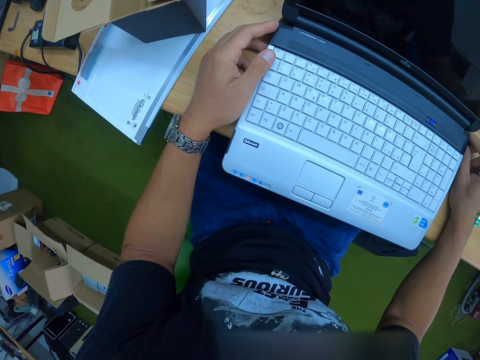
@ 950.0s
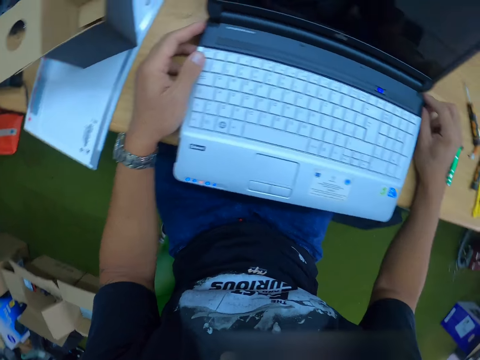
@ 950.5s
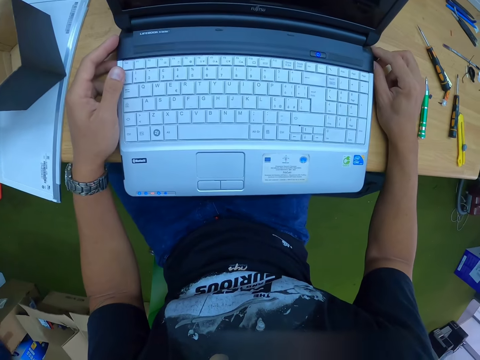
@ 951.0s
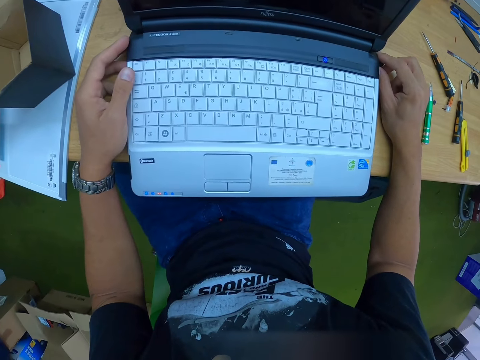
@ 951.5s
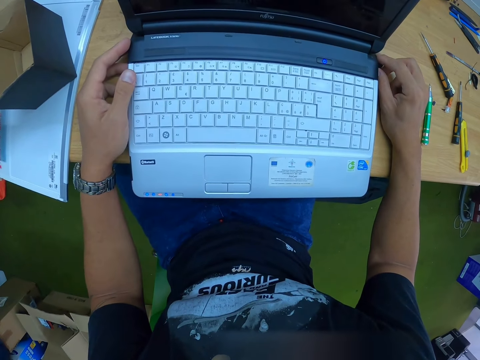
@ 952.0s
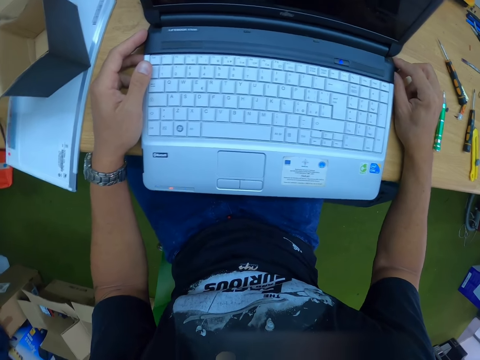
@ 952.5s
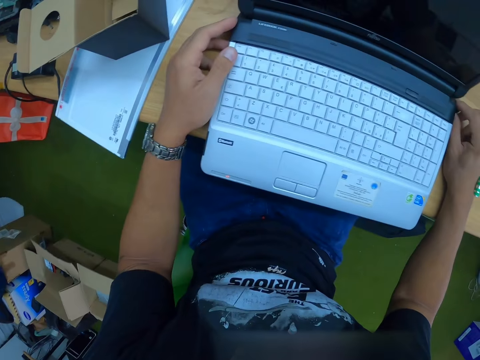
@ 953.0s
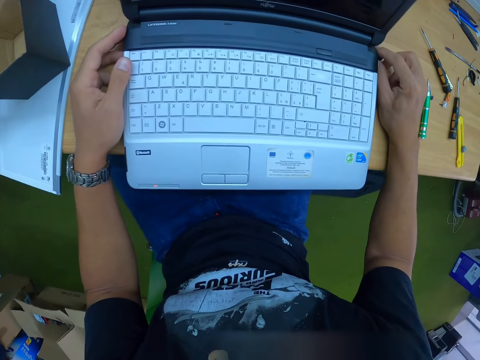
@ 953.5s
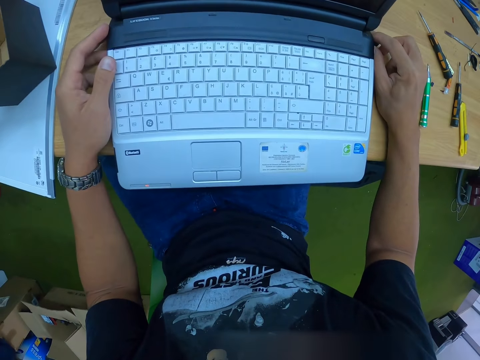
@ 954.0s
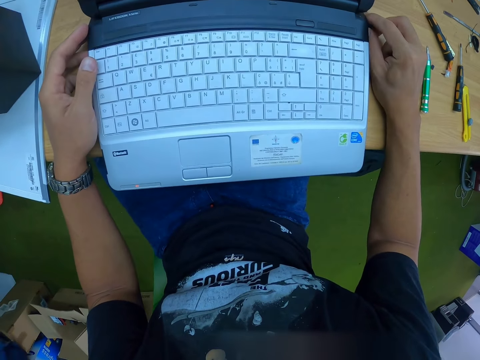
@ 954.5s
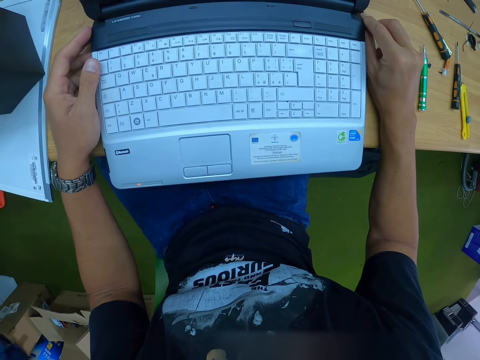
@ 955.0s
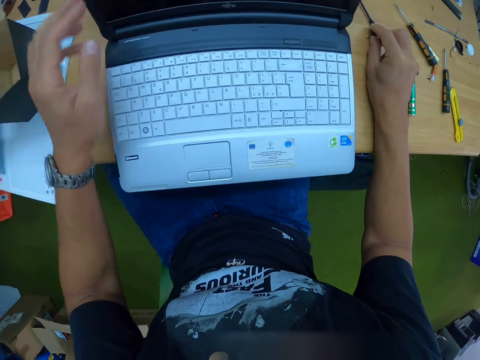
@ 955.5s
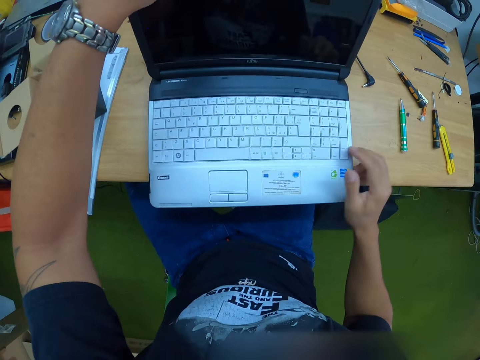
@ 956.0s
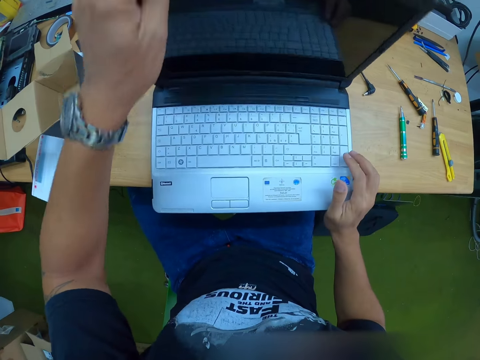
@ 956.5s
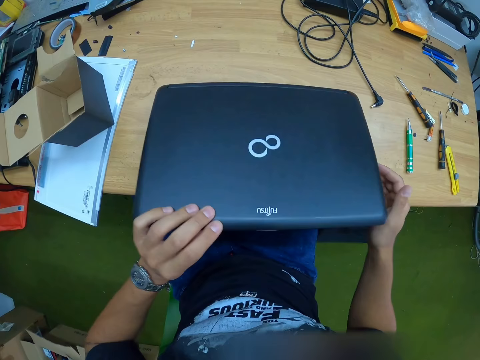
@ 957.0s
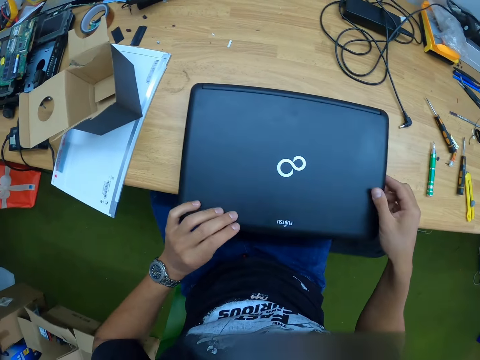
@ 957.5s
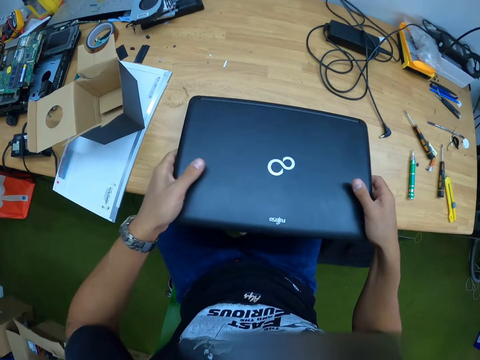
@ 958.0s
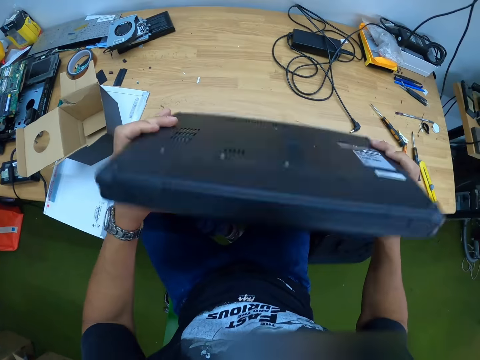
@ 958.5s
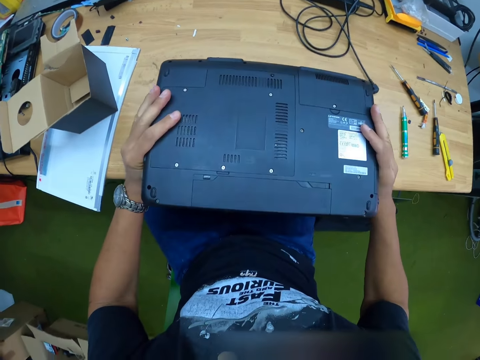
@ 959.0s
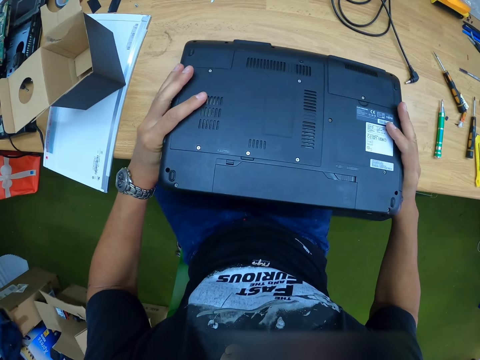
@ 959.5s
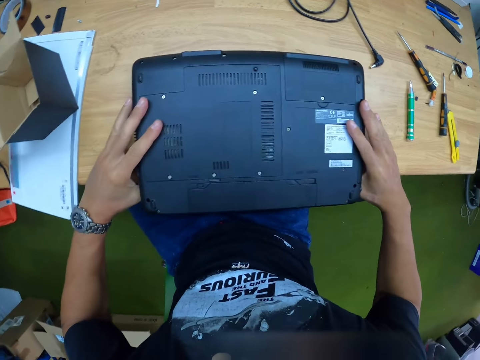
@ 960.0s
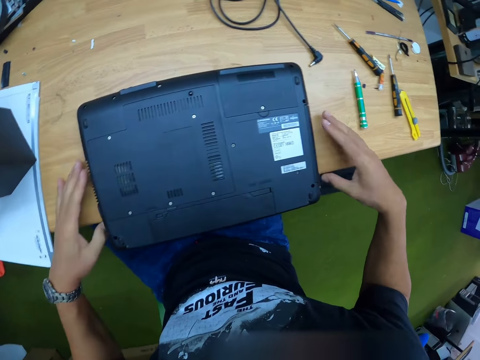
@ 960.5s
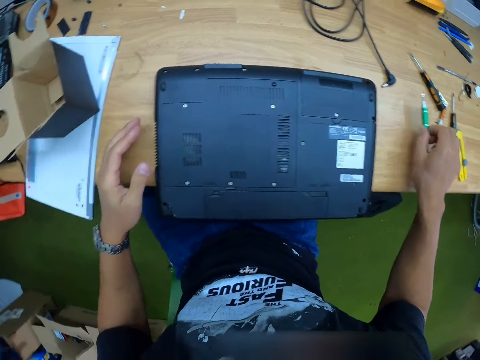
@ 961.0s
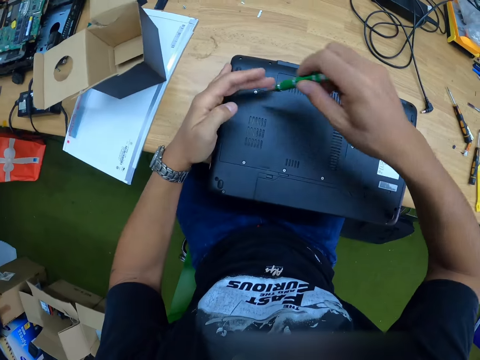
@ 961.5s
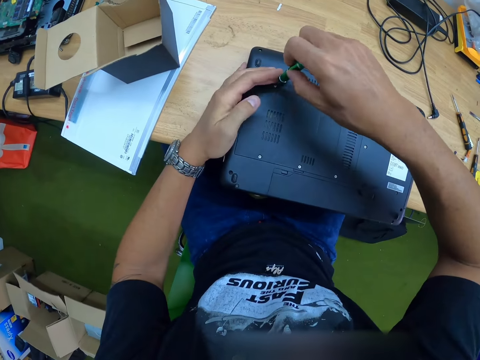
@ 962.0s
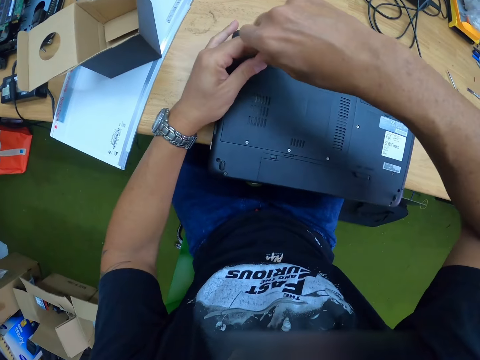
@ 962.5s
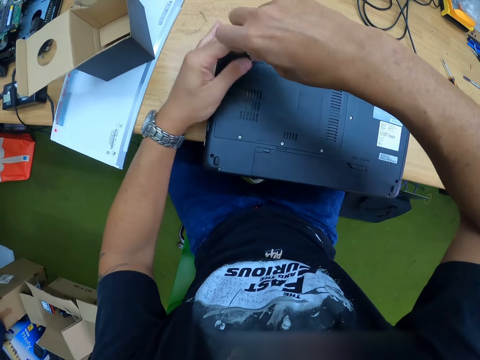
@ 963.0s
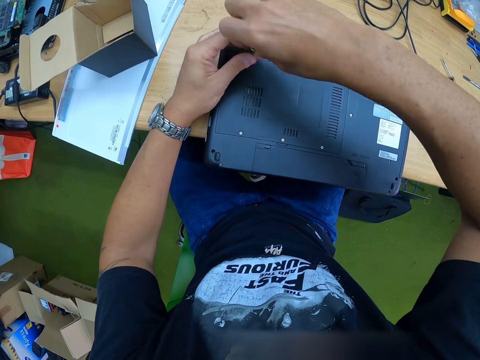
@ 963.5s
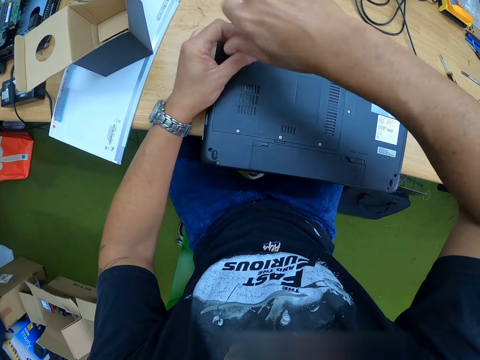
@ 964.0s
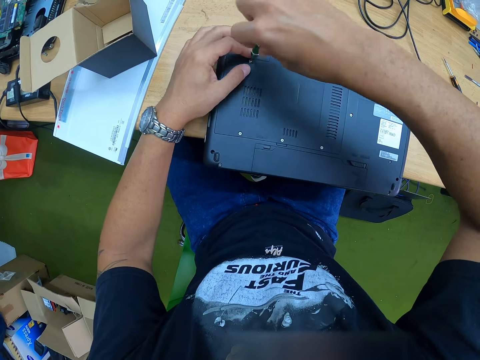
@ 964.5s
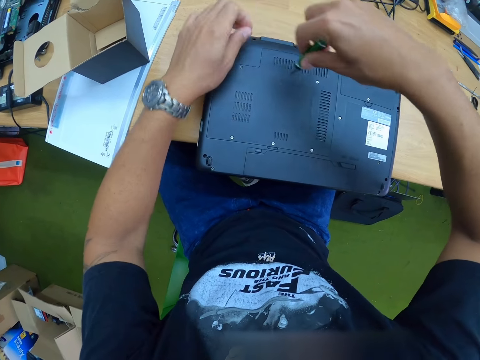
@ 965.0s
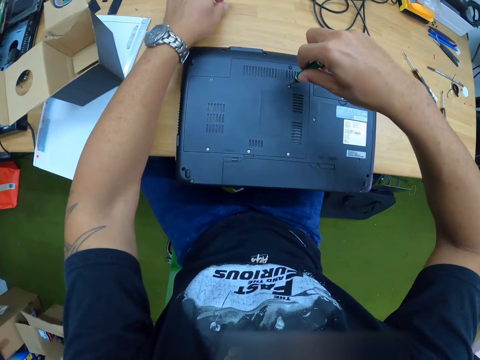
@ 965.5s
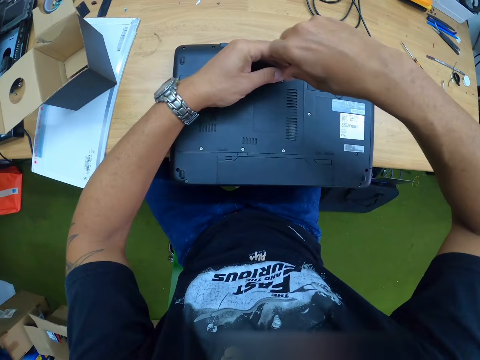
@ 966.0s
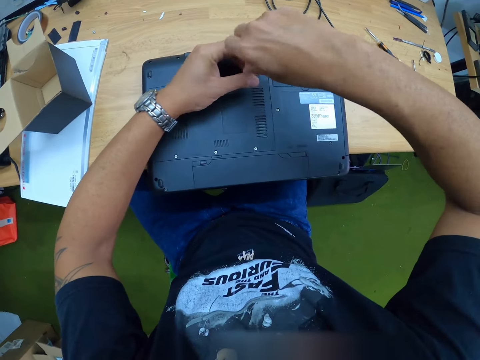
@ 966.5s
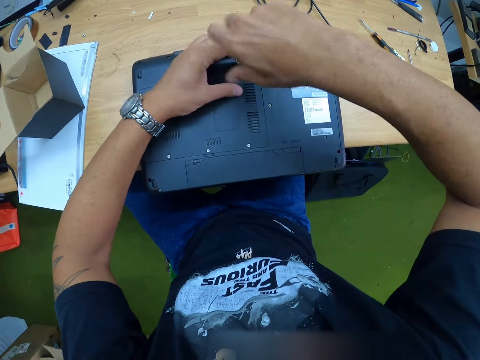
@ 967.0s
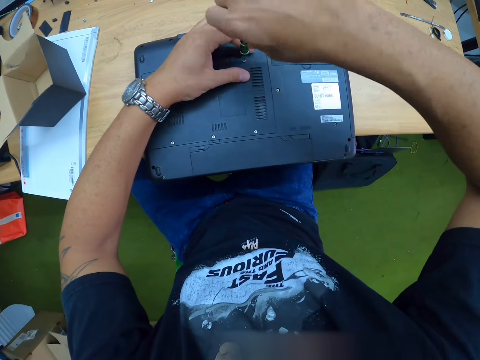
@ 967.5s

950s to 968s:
The camera wearer pulls out the power cable from the laptop with his right hand. He holds the laptop lid with his left hand. He closes the laptop lid with his left hand. He flips the laptop on the table with both hands. He puts the laptop on the table. He picks up a screwdriver on the table with his right hand. He unscrews a screw on the back cover of the laptop with the screwdriver in both hands. He picks up the screw with his left hand. He places the screw on the table with his left hand. He unscrews a screw on the back cover of the laptop with the screwdriver in both hands.

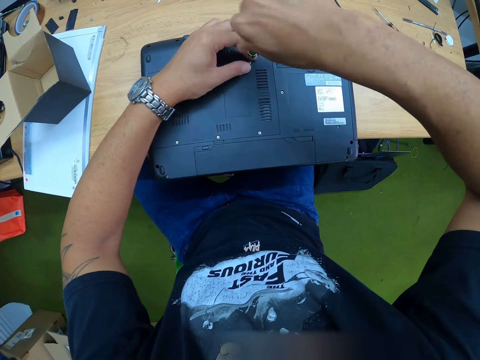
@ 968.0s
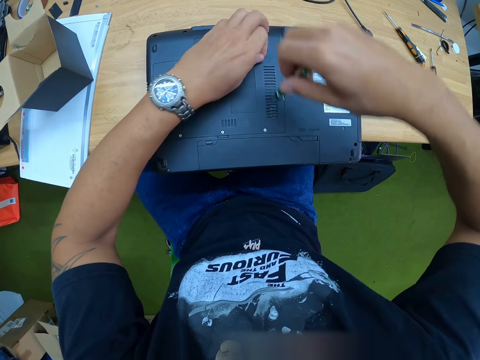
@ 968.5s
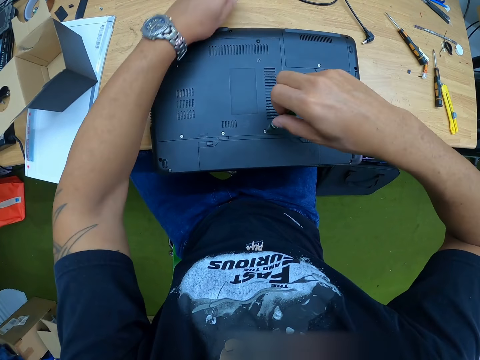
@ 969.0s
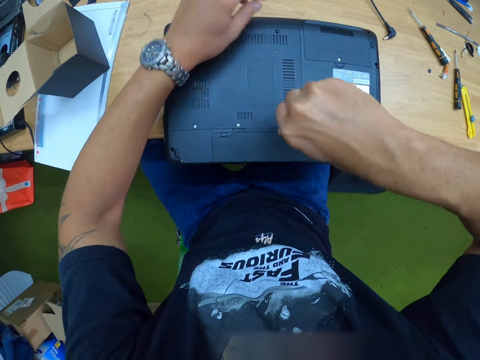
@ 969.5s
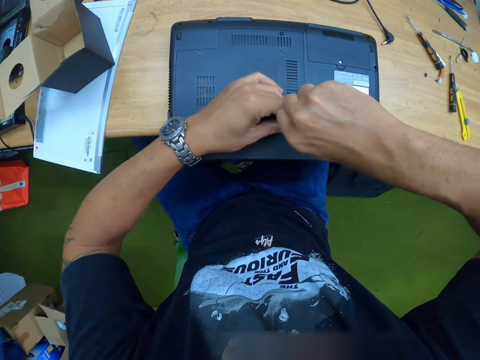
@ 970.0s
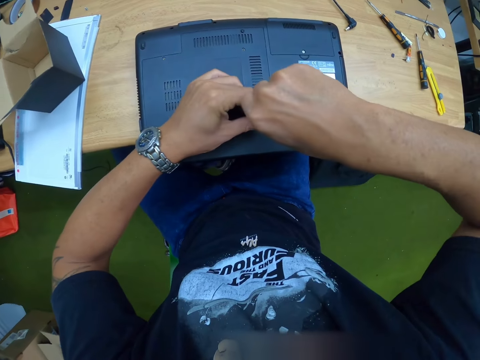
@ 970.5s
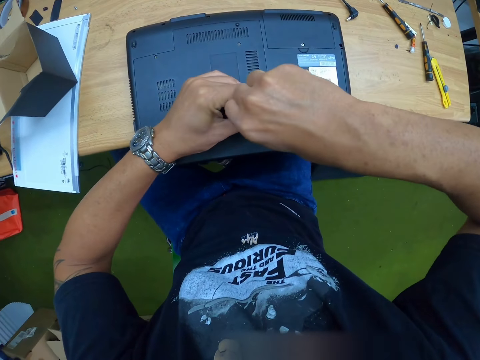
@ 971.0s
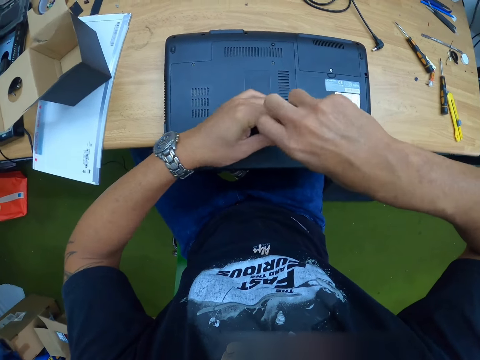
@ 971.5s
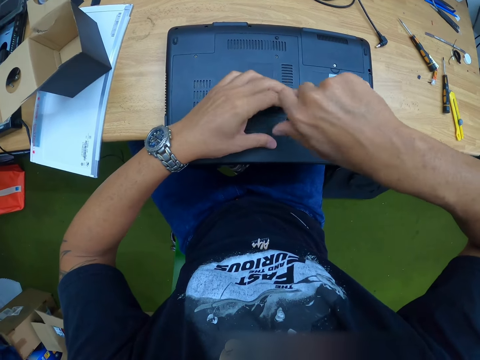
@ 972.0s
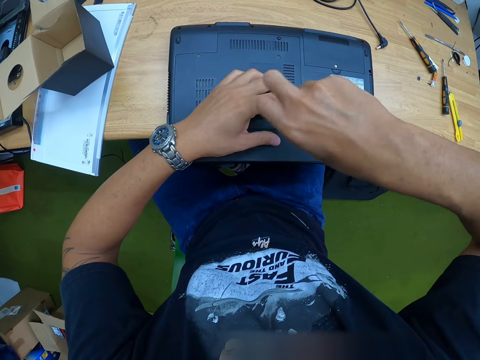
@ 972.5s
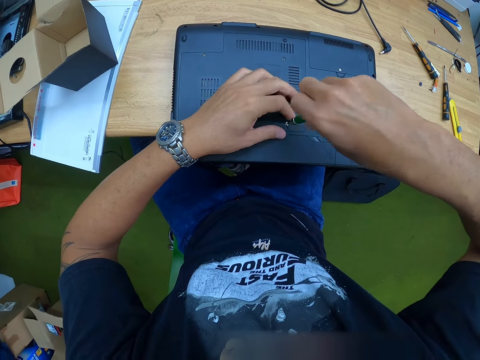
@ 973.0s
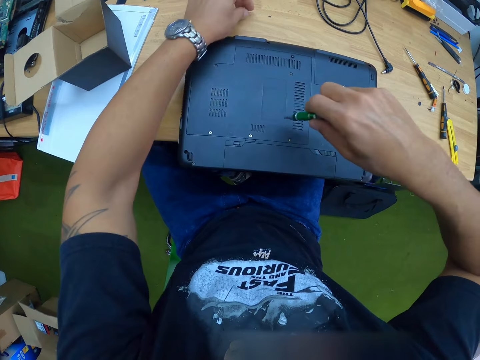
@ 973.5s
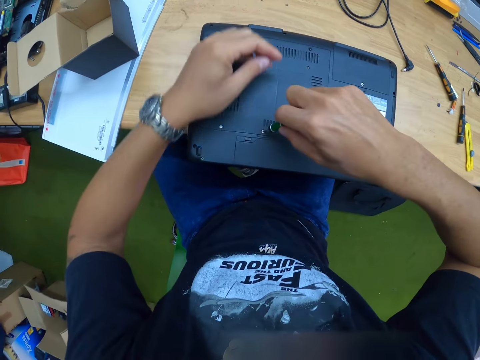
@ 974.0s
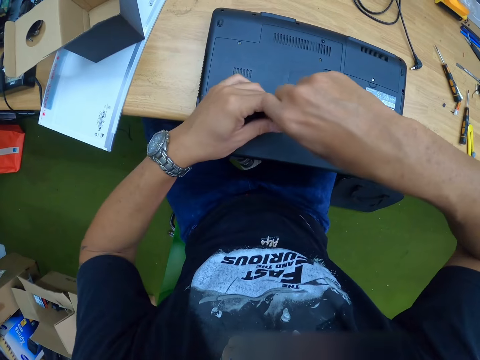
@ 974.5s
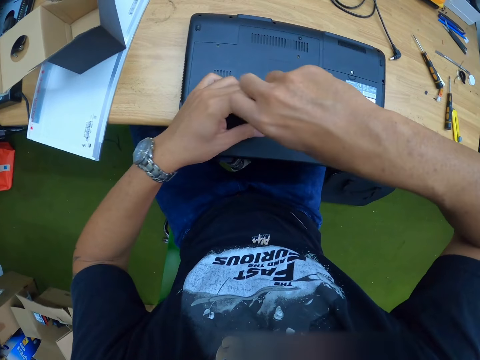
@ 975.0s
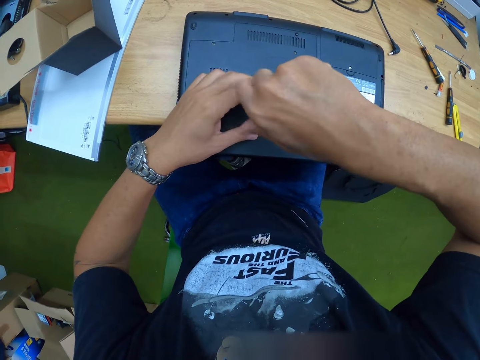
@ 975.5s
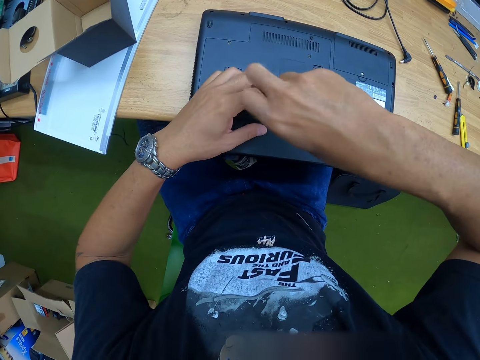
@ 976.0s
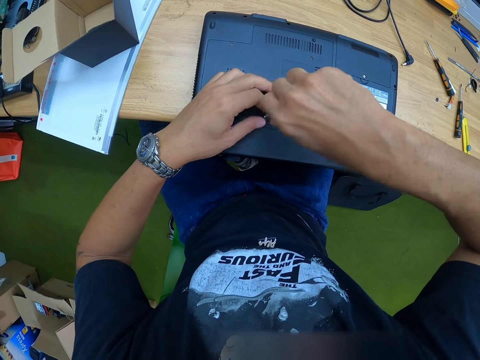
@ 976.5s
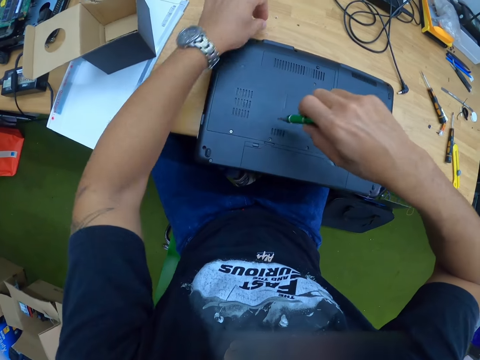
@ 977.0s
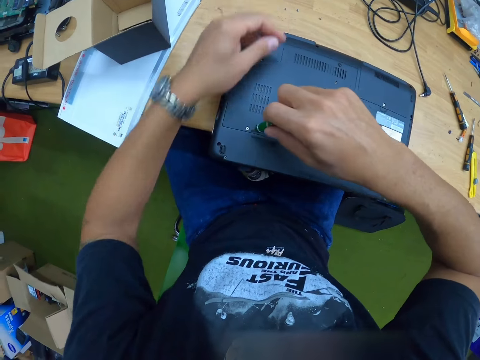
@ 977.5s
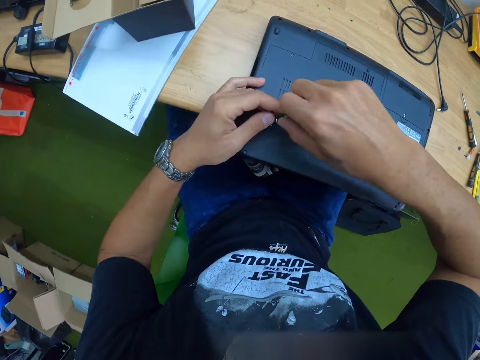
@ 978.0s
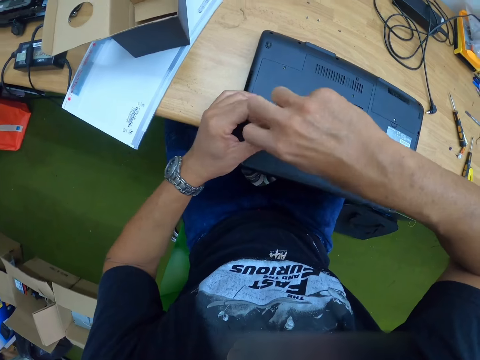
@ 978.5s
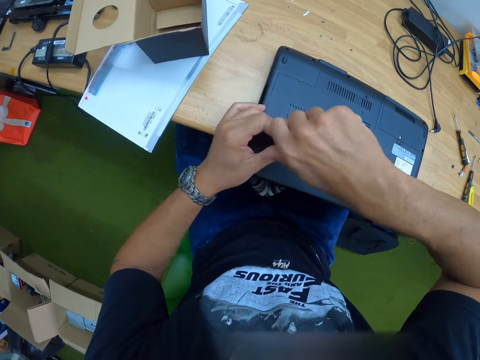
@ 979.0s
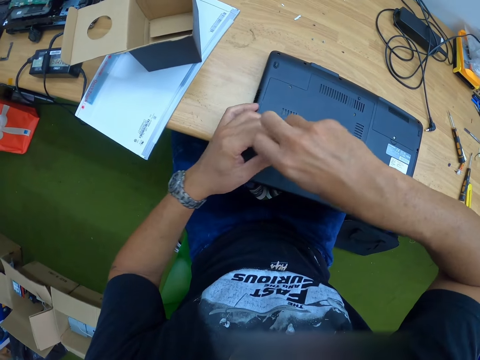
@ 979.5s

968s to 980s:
The camera wearer picks up the screw with his left hand. He picks up the screwdriver. He places the screw on the table with his left hand. He unscrews a screw on the back cover of the laptop with the screwdriver in both hands. He picks up the screw with his left hand. He places the screw on the table with his left hand. He unscrews a screw on the back cover of the laptop with the screwdriver in both hands. He picks up the screw with his left hand. He places the screw on the table with his left hand. He unscrews a screw on the back cover of the laptop with the screwdriver in both hands.
